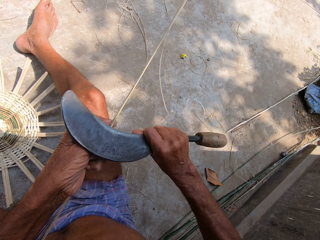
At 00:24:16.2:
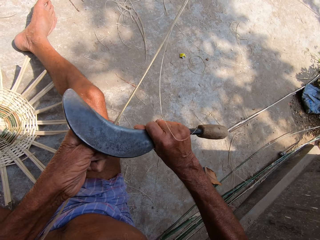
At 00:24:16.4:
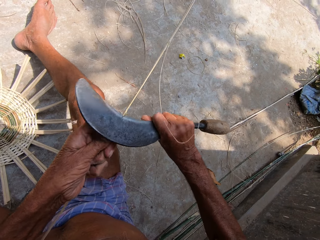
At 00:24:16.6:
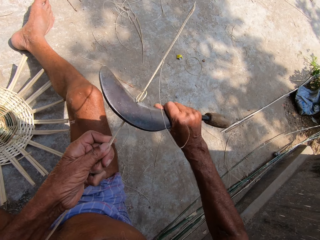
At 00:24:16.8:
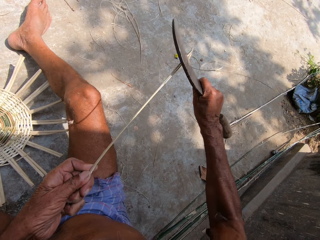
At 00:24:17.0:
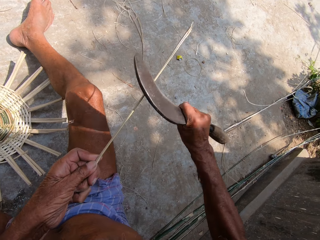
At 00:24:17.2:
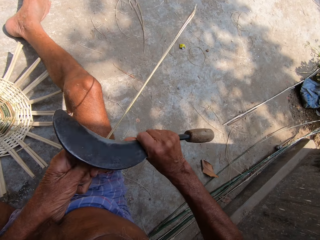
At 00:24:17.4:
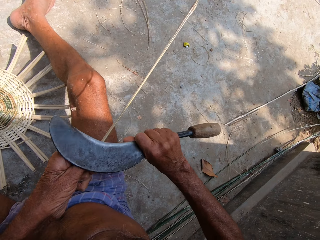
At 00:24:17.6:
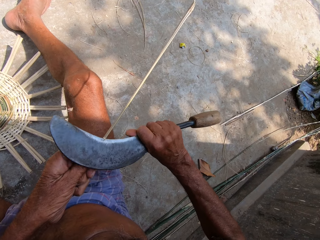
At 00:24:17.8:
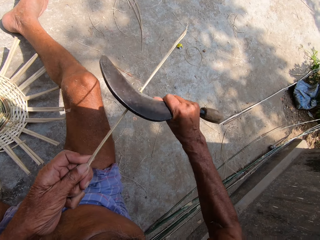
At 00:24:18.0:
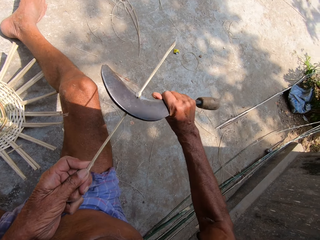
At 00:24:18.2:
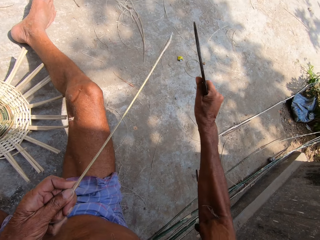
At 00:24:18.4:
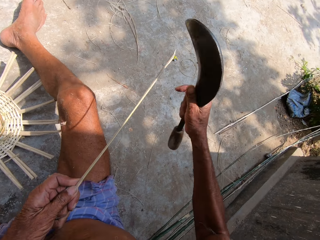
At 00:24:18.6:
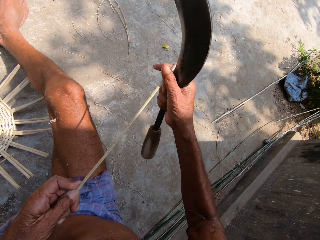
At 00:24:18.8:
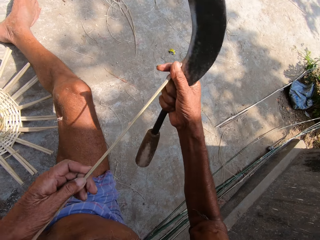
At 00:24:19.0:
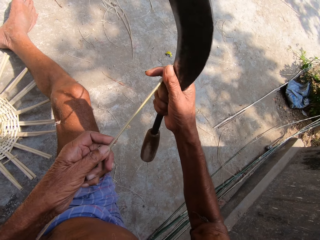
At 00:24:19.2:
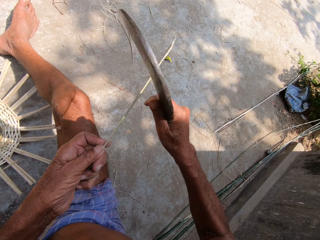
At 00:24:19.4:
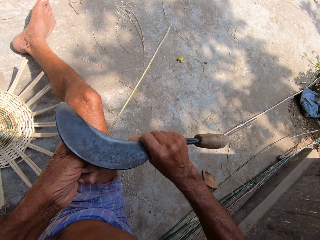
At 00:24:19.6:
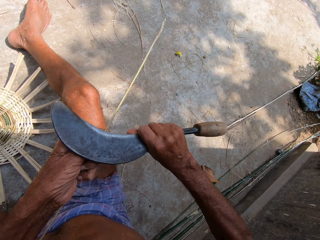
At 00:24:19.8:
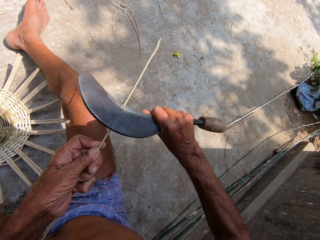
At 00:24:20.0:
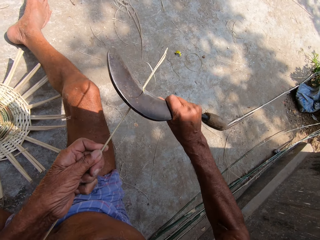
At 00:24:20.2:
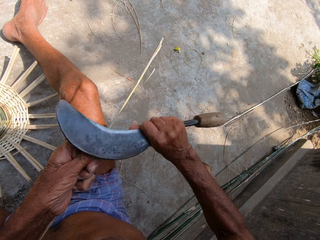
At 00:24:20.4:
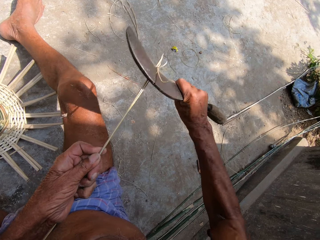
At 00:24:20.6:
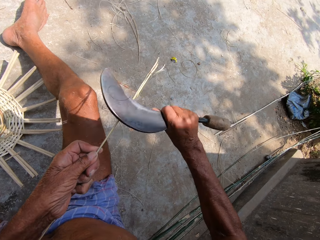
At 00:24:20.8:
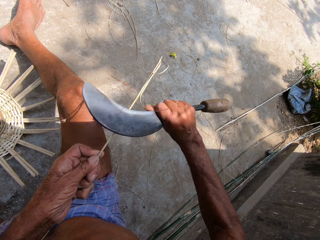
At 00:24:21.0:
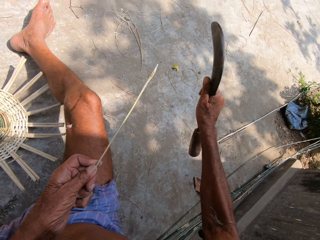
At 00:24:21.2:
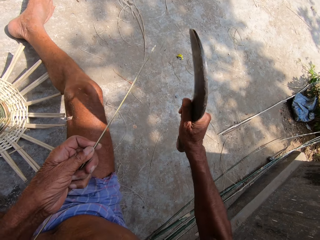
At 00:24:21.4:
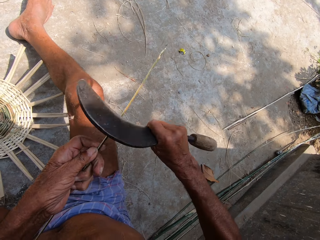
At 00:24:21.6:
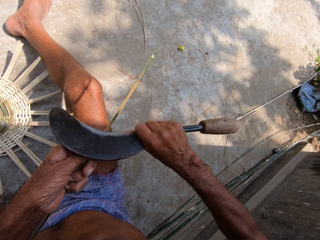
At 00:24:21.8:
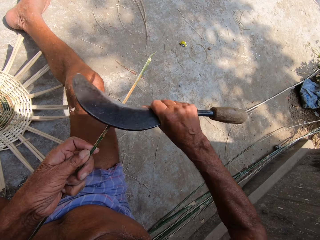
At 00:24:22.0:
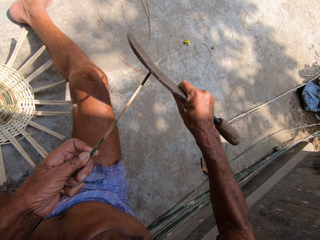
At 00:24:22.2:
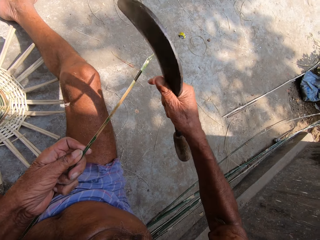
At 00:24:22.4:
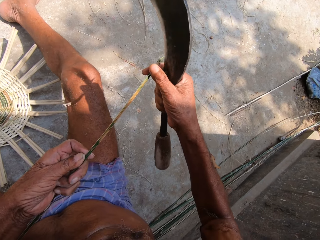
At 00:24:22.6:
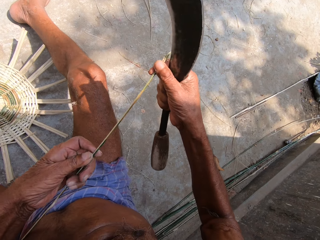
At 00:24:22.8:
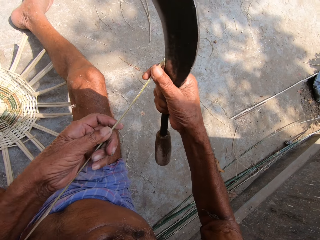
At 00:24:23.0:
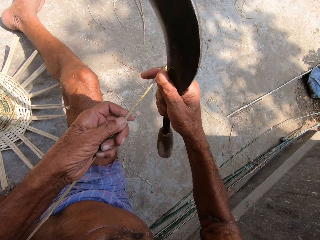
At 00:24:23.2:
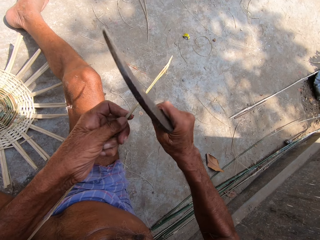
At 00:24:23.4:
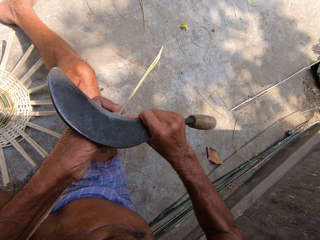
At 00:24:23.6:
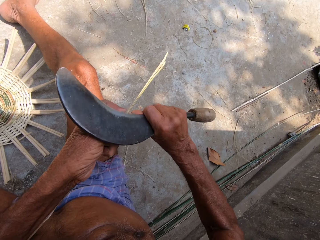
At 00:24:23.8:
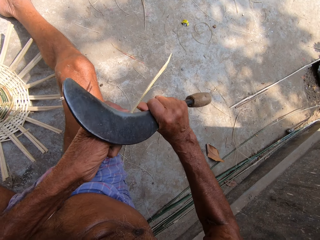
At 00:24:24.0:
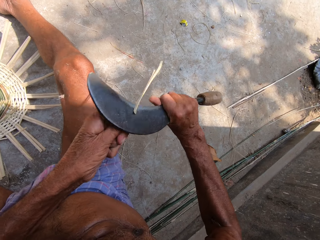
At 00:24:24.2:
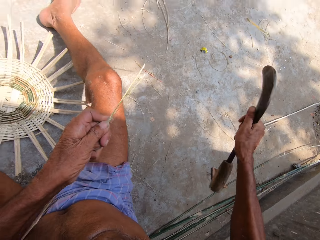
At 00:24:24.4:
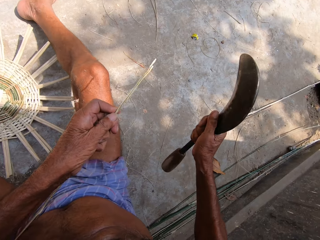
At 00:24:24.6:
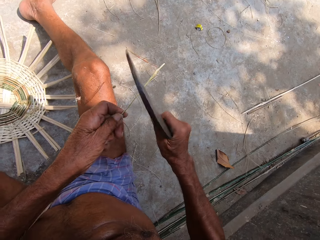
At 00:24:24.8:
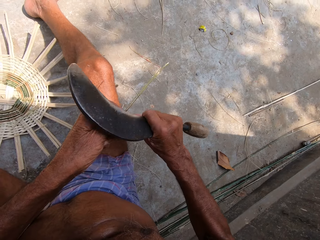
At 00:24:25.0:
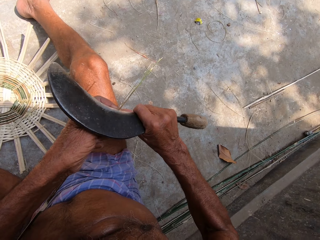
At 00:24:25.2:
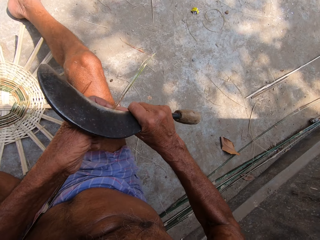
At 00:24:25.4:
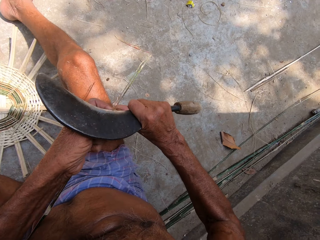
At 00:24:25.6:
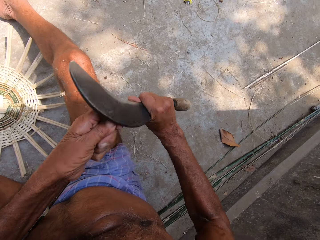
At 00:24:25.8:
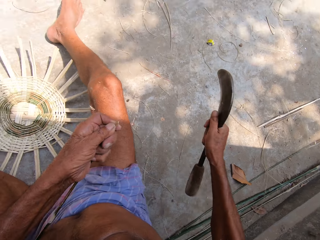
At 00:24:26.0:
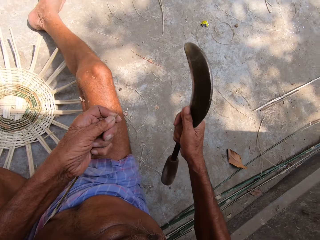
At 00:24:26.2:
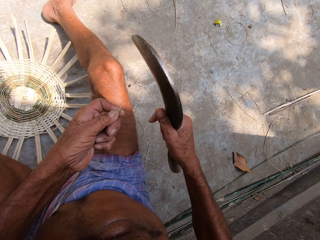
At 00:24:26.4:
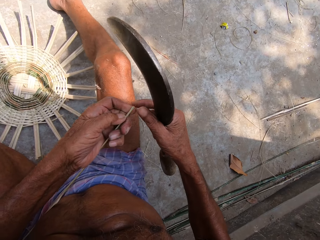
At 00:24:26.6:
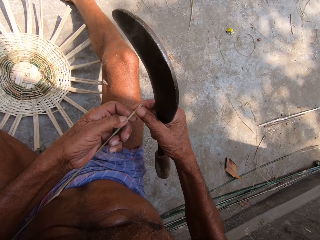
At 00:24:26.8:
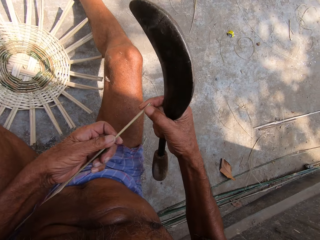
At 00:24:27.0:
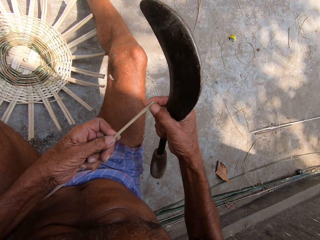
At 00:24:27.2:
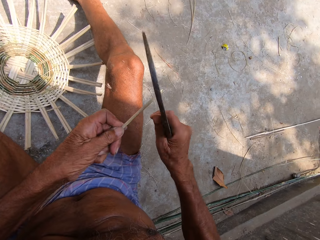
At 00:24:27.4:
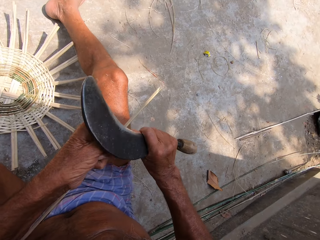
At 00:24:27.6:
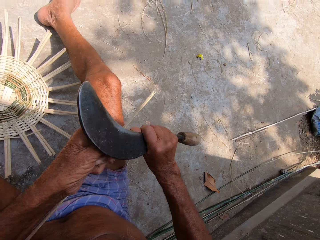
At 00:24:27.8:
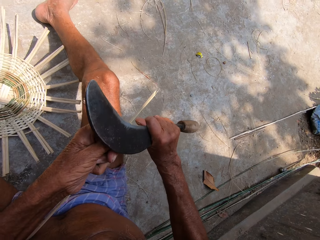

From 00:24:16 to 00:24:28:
A man interacts with the camera wearer.

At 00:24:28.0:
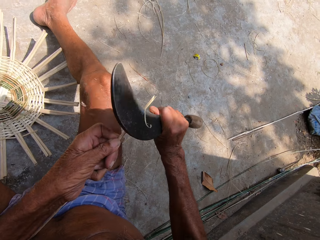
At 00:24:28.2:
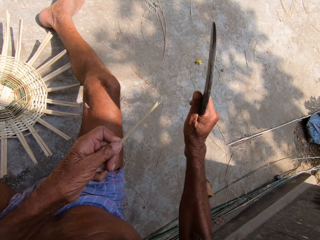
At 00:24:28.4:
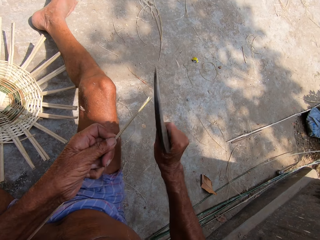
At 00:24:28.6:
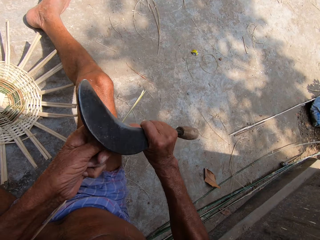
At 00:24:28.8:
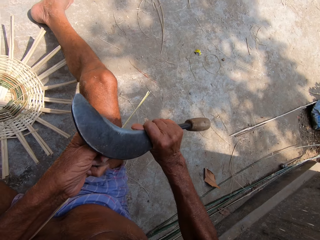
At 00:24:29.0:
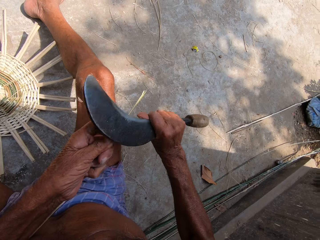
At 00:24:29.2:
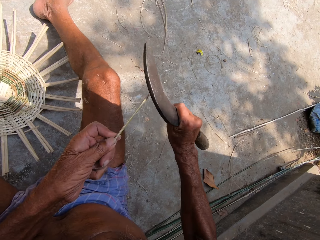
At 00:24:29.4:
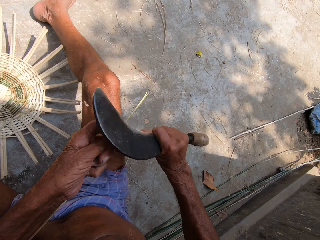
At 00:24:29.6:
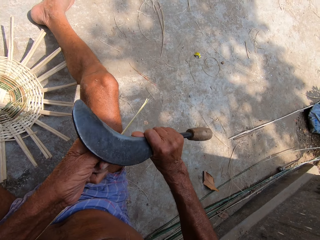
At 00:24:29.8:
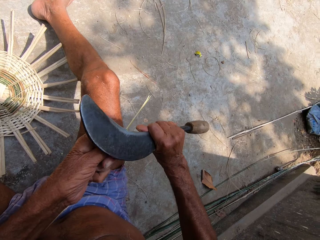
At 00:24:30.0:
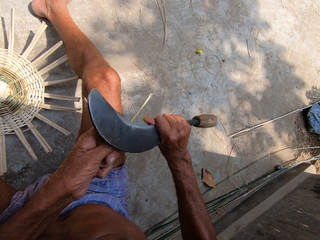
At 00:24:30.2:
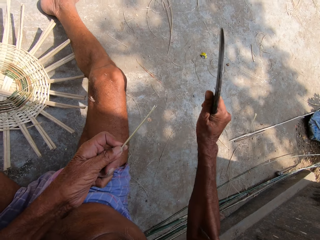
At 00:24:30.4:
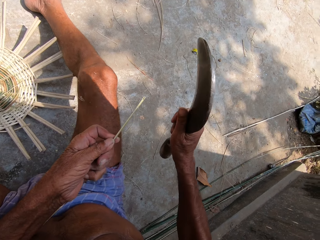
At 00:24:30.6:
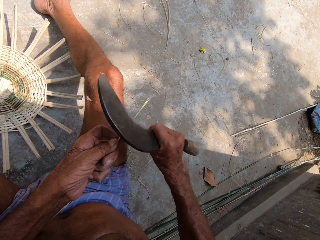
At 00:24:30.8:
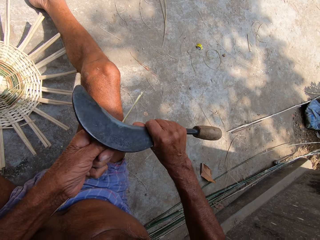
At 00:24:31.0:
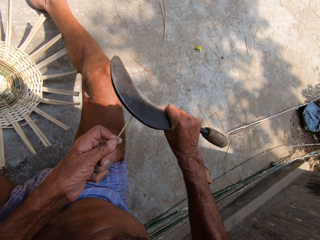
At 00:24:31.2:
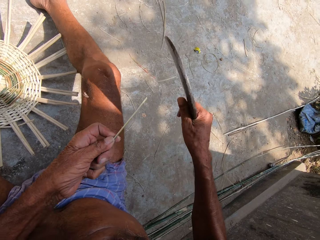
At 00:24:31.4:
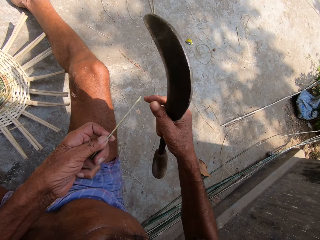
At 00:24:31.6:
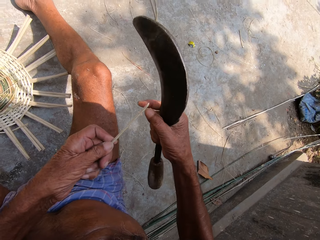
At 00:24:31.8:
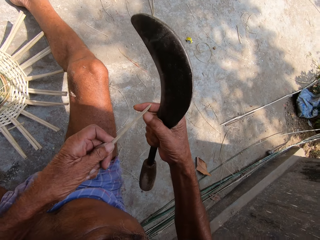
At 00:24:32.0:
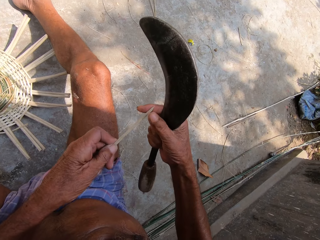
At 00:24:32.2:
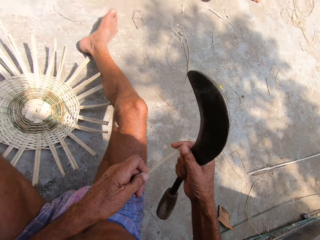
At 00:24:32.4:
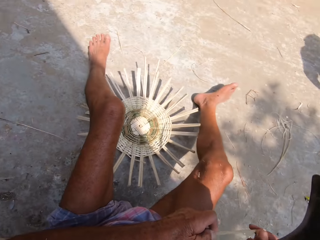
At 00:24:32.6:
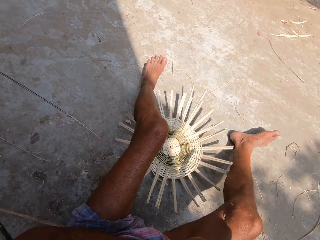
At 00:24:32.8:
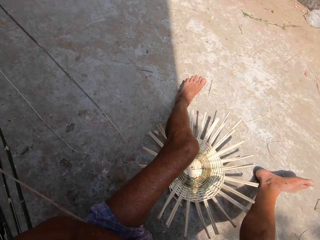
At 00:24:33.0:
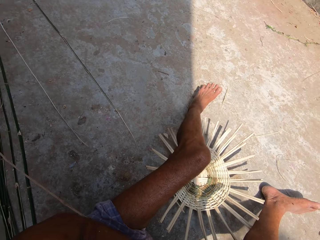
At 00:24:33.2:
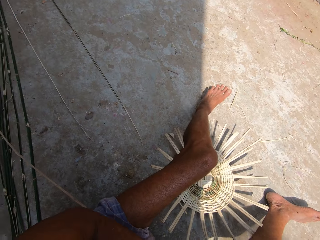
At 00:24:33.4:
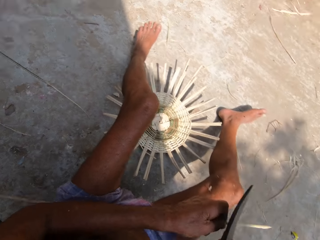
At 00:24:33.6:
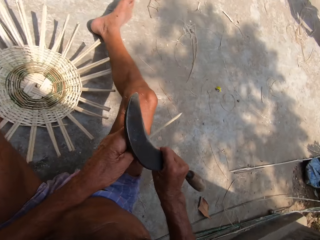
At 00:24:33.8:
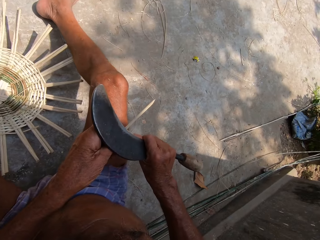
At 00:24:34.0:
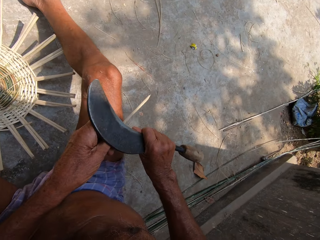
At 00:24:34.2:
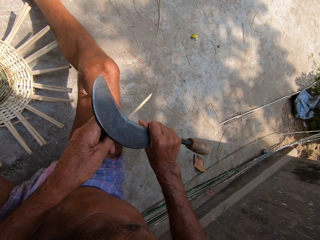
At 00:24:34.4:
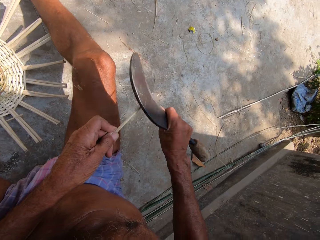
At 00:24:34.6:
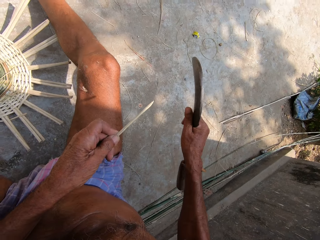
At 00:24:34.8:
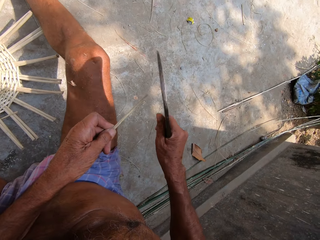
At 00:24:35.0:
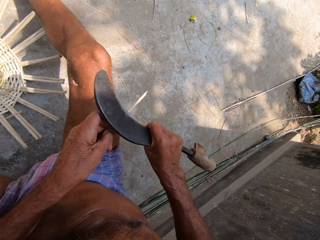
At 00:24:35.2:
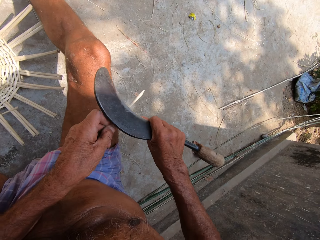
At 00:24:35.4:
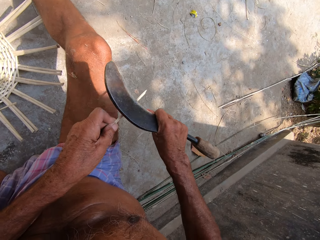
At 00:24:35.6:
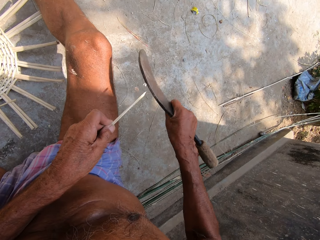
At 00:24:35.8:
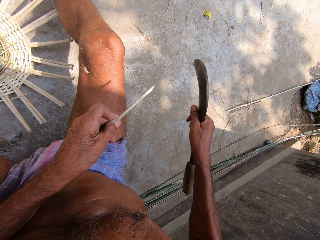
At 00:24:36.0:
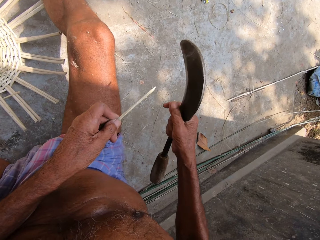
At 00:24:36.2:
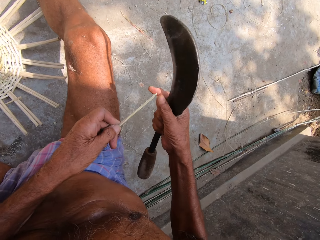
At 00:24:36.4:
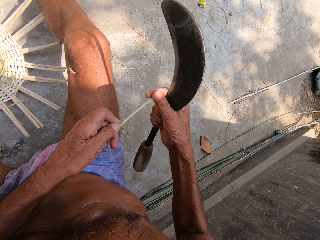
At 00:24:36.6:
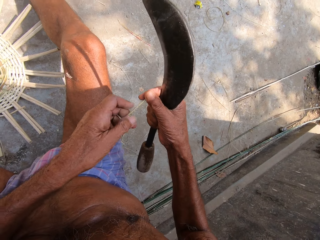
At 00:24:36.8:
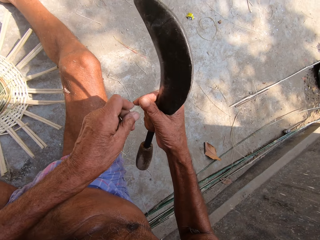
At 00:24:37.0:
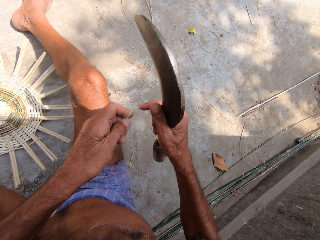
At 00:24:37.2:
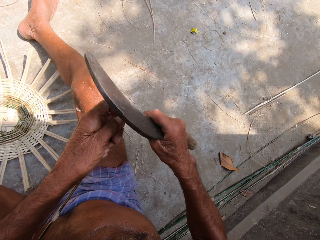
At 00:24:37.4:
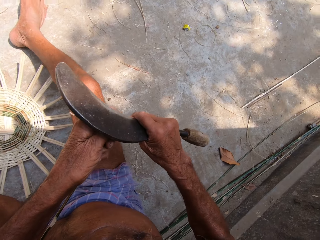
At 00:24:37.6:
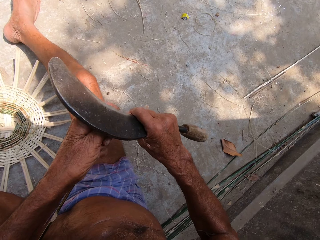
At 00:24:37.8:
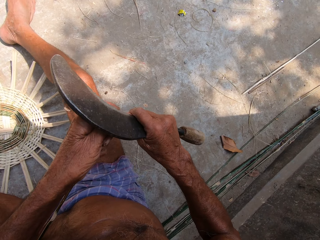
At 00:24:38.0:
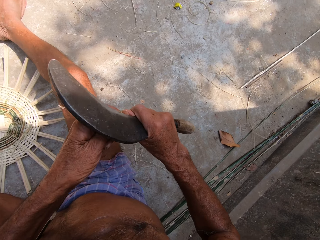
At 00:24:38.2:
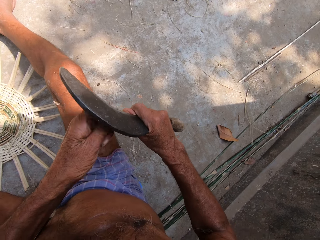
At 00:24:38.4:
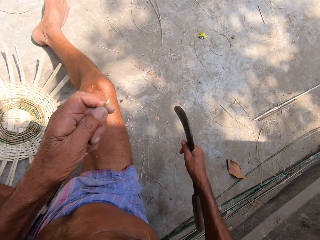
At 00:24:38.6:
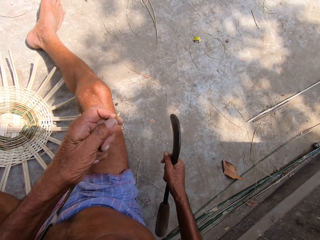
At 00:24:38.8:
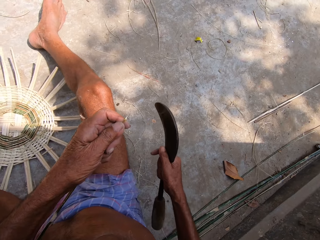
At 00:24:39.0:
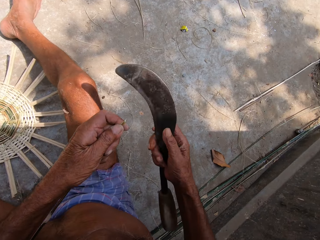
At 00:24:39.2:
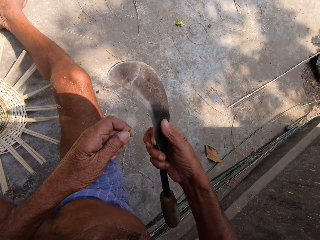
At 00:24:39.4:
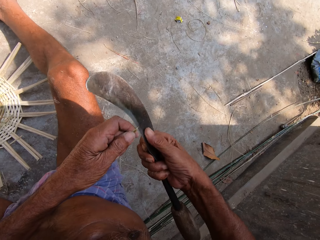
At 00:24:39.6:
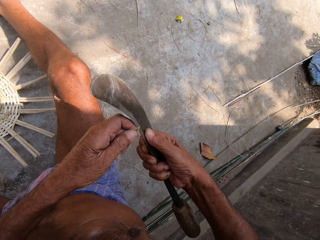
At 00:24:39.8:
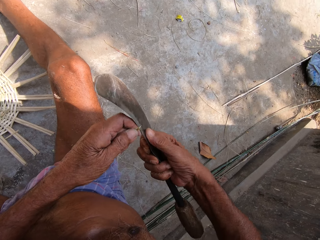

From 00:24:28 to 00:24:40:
The camera wearer speaks.
